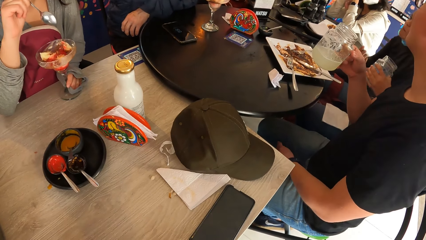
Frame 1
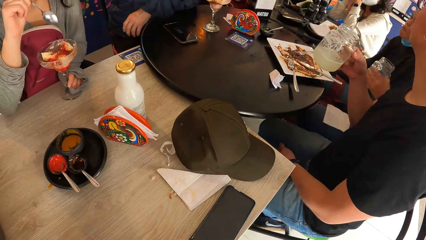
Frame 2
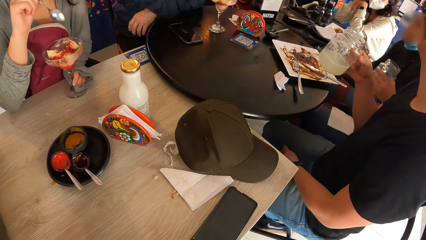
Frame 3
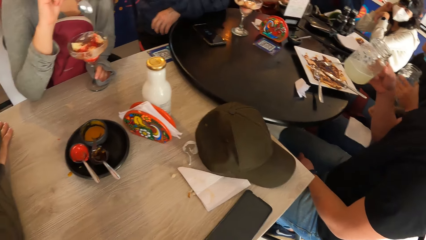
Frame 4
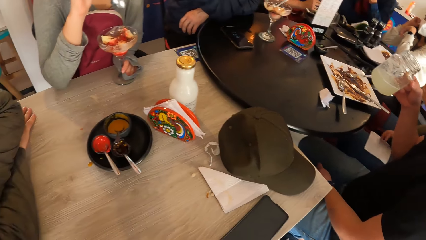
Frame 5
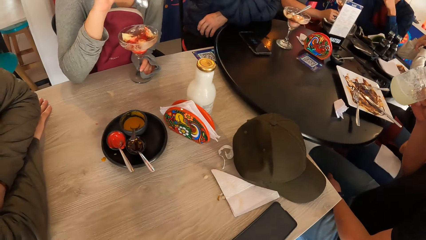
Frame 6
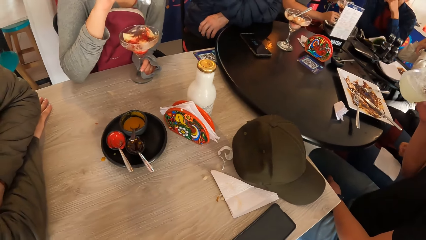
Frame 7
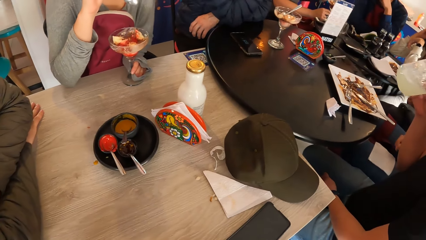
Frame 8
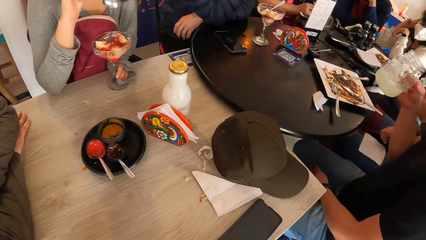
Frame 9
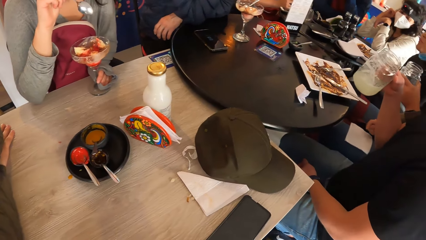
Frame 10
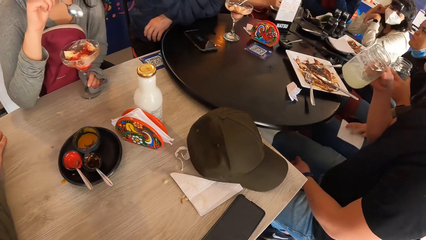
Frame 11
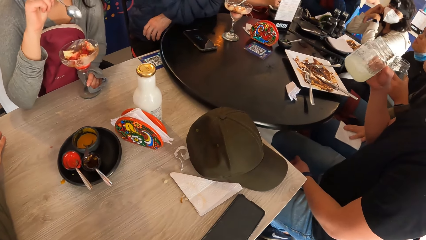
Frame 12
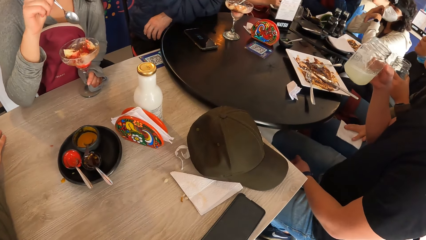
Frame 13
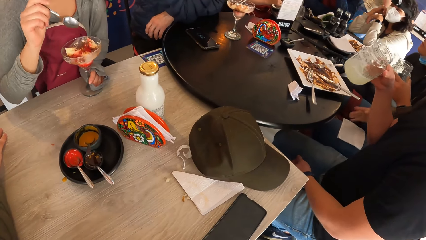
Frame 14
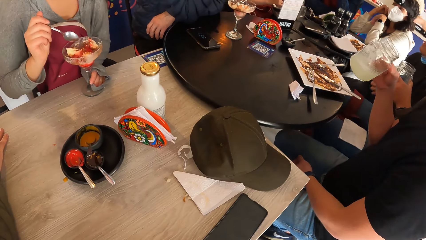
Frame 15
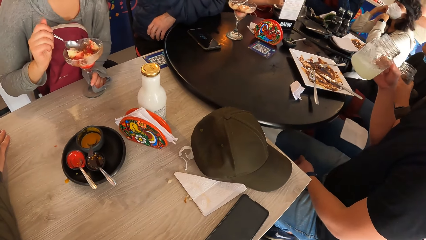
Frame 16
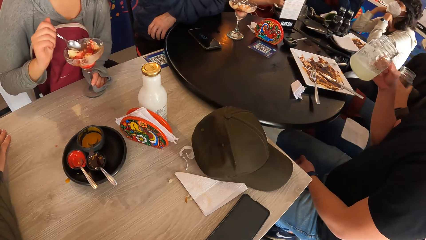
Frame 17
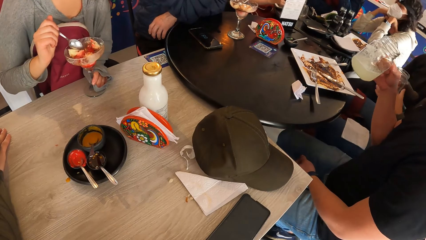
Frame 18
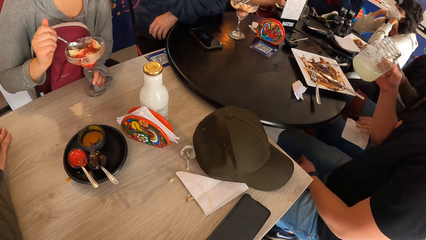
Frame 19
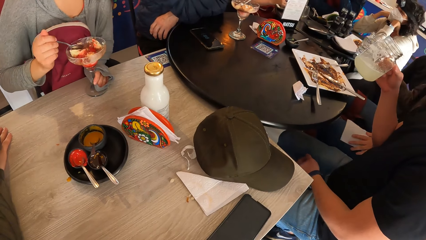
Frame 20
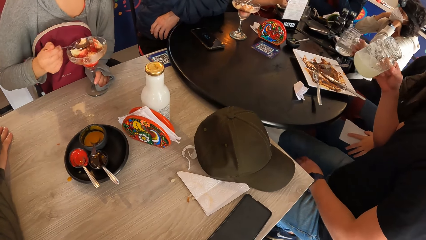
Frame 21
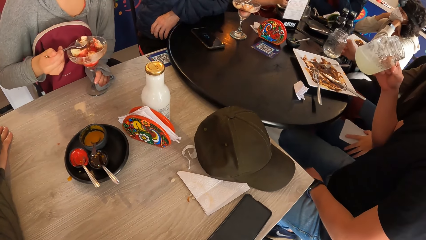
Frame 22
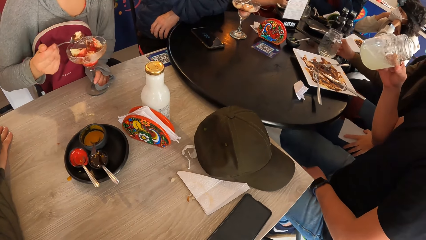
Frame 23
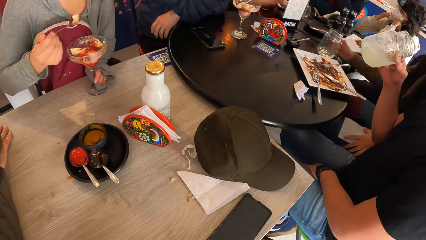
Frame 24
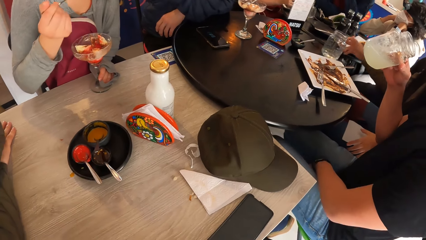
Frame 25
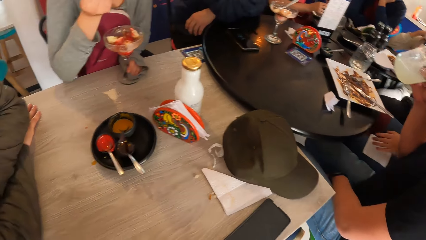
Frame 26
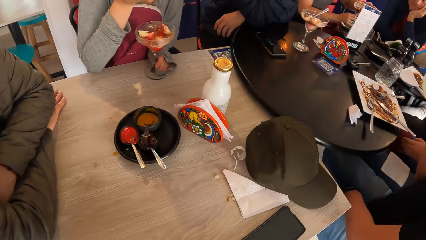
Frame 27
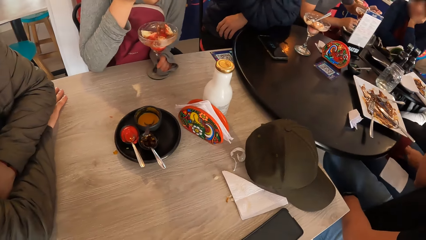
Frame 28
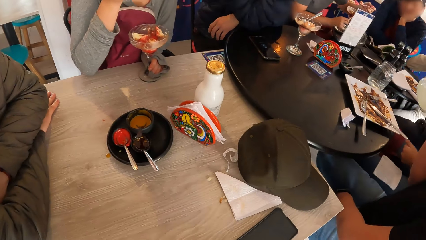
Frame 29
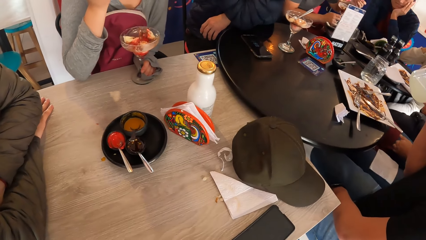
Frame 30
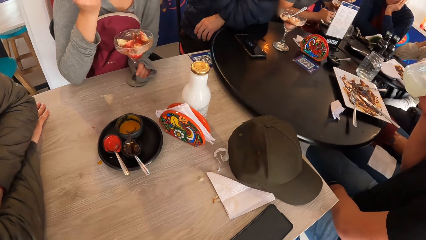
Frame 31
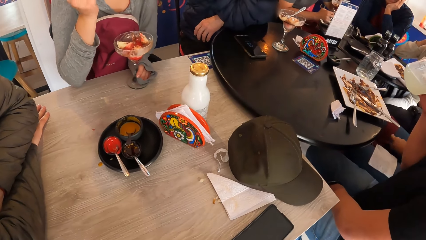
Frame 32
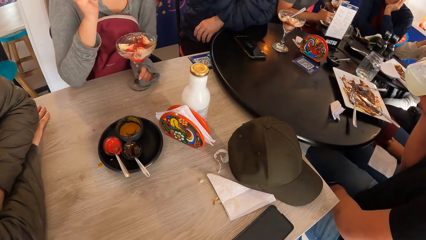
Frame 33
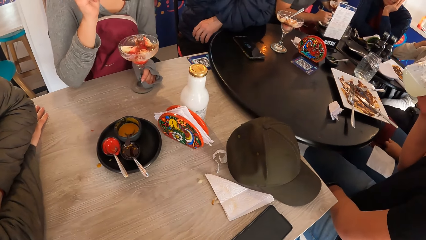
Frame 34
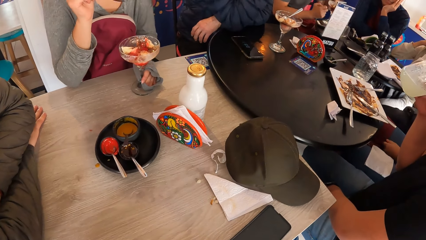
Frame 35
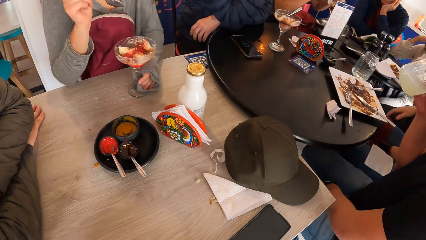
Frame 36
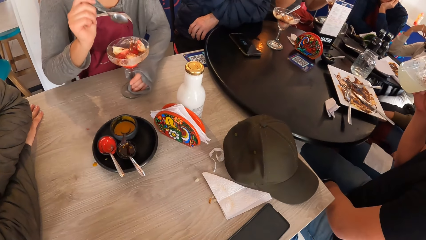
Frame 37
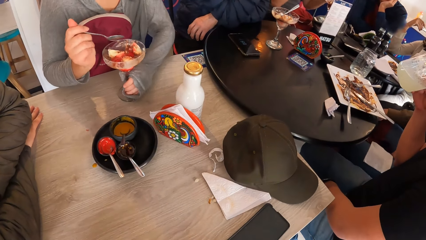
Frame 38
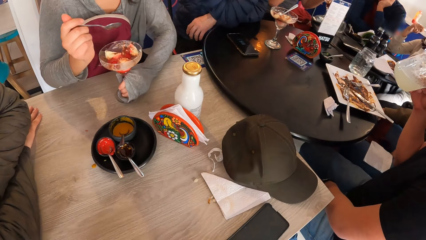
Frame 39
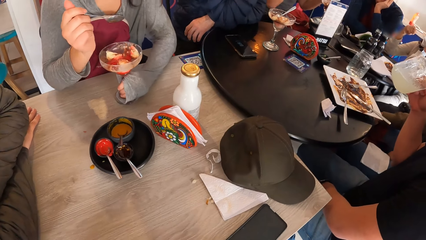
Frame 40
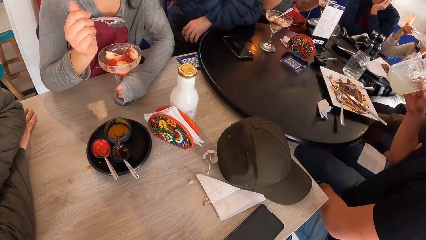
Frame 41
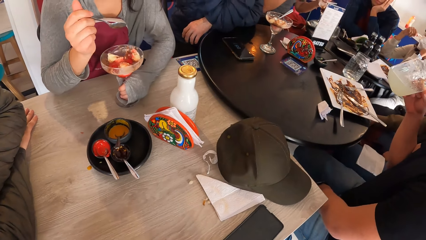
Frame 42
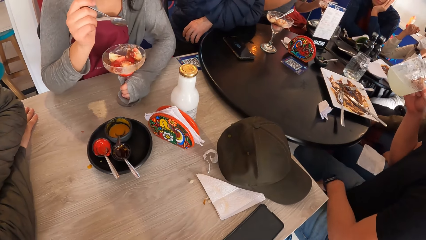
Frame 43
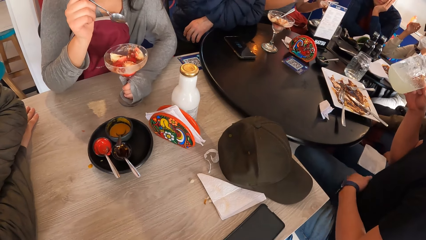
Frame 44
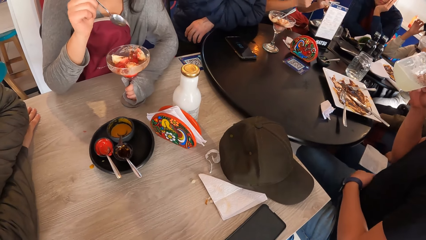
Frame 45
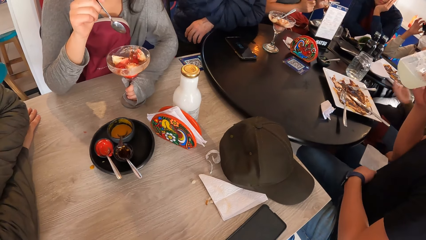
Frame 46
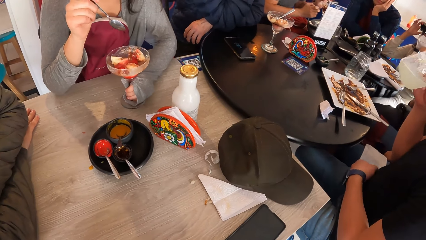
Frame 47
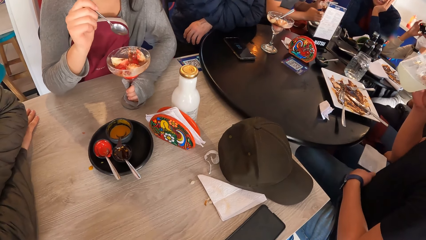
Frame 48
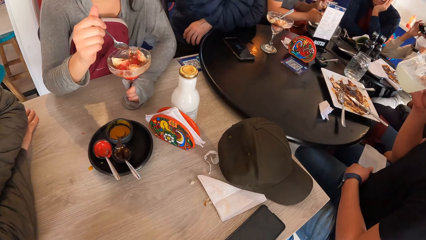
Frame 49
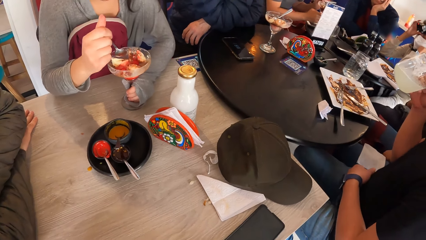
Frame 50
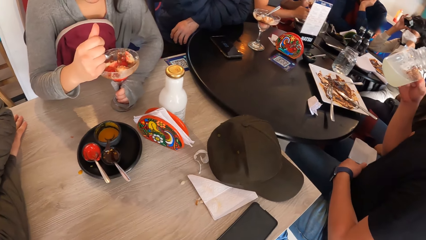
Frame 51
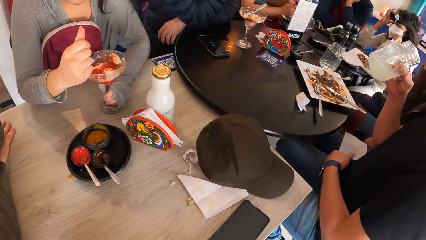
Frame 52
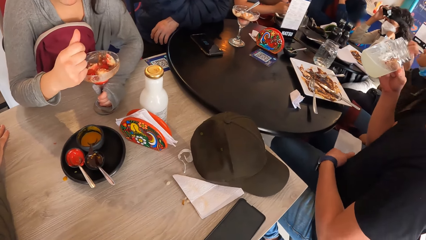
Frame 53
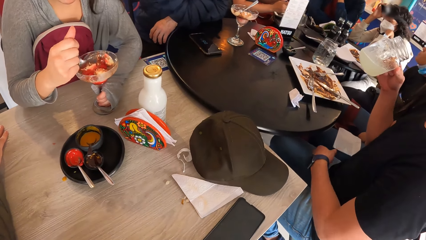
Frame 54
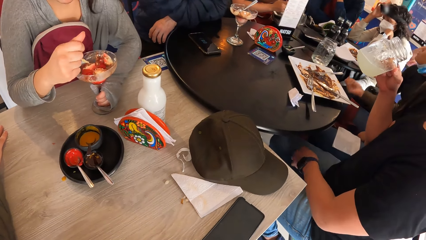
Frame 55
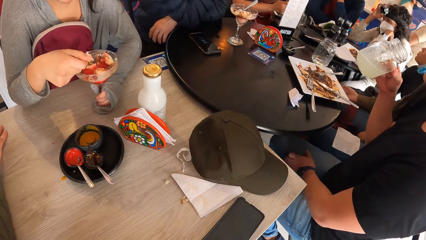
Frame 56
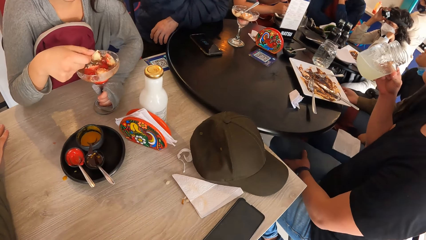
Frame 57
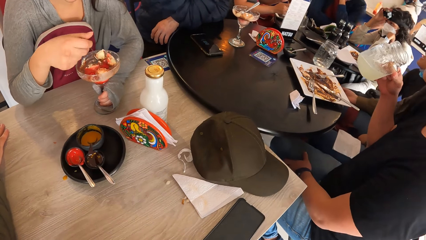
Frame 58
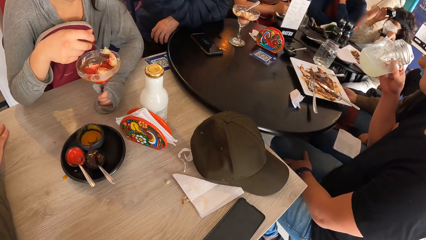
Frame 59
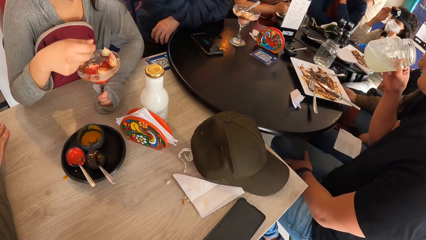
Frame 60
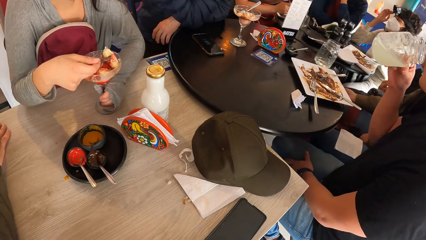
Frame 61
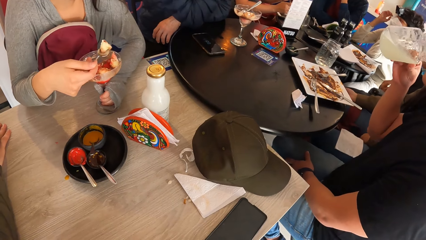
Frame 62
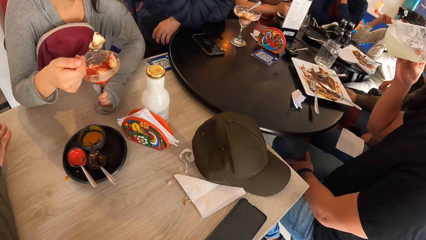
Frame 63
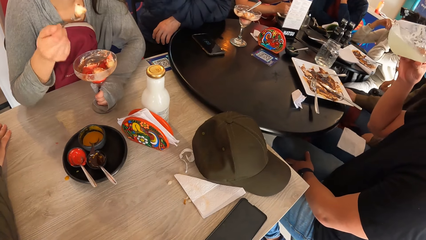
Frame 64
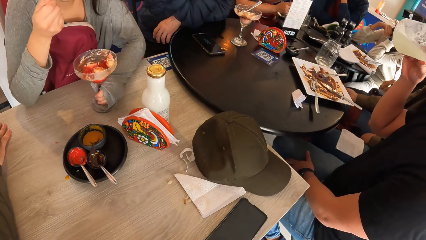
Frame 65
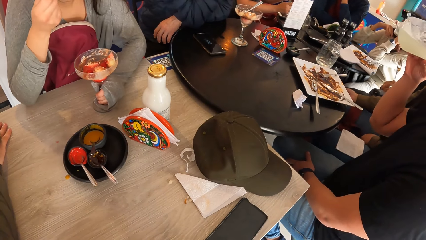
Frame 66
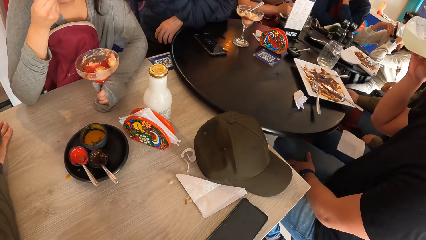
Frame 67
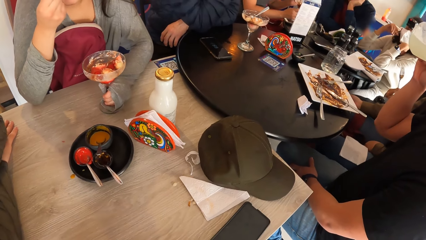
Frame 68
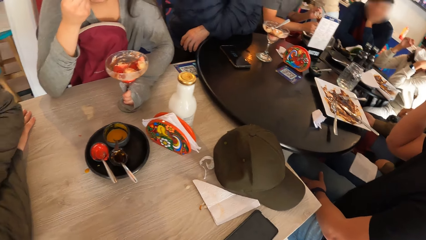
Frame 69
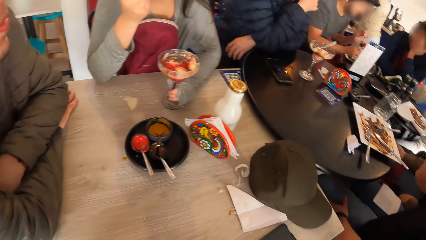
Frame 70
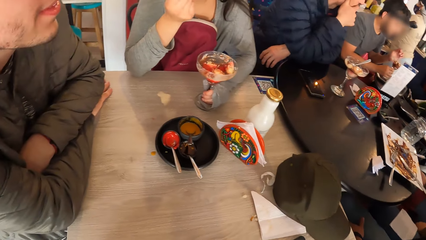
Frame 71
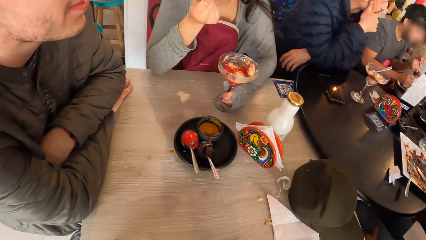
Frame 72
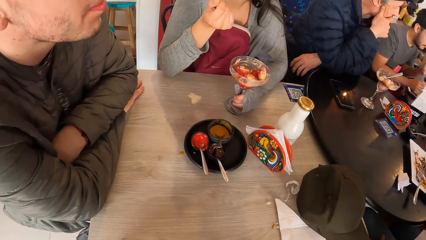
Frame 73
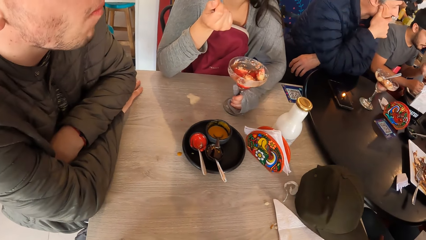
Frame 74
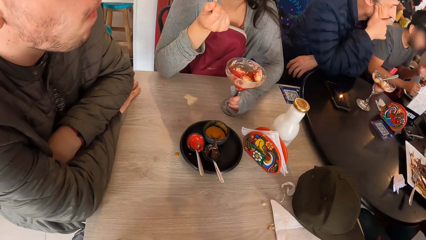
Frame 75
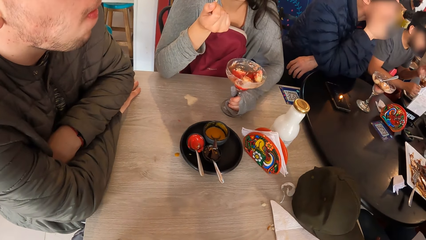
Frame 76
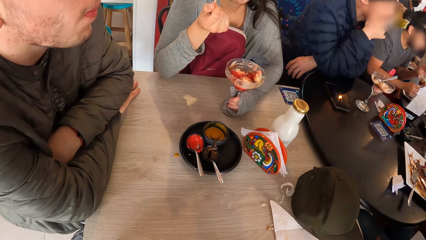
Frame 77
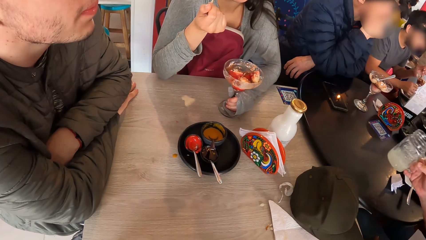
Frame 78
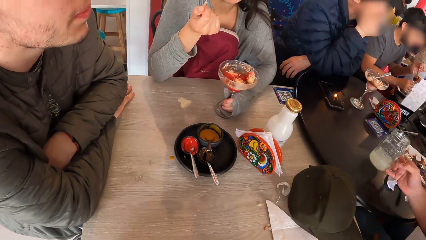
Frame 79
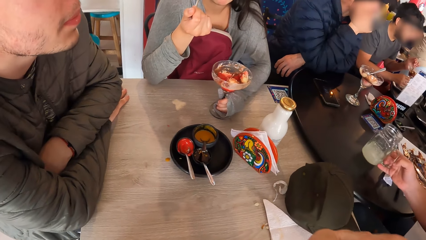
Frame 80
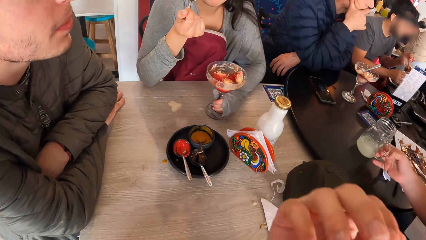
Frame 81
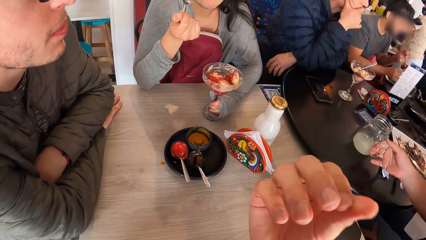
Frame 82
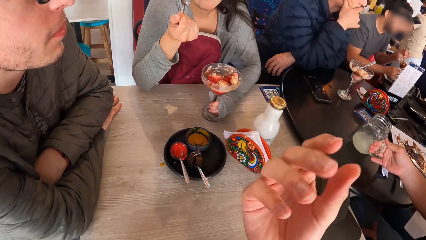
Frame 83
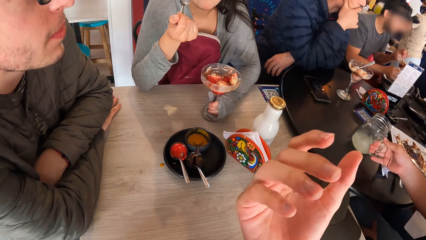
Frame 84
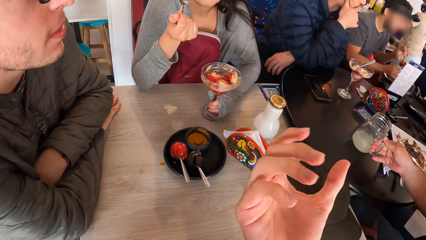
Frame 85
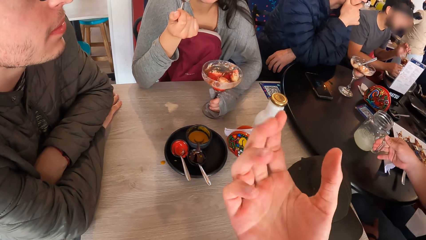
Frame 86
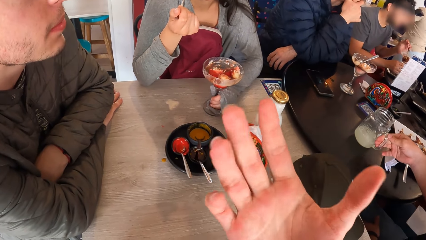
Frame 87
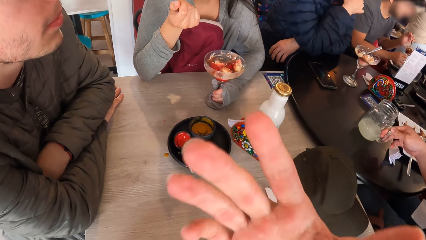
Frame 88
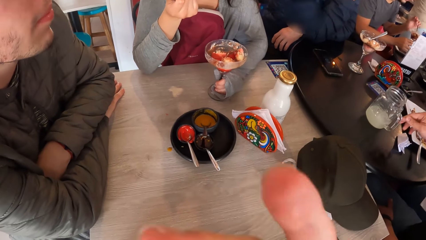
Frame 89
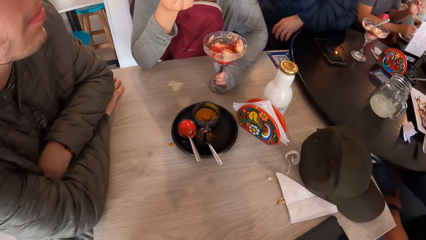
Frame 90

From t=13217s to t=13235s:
A person scoops ice cream with a spoon. The camera wearer looks down. They look sideways.
